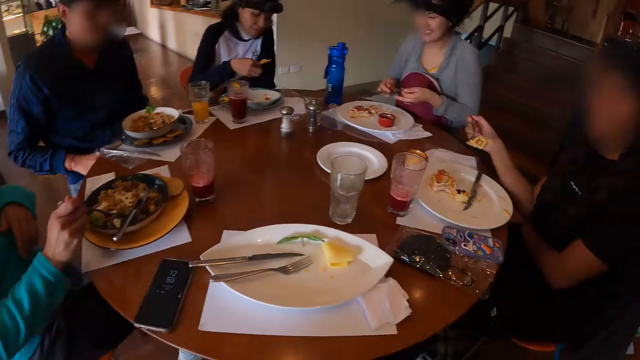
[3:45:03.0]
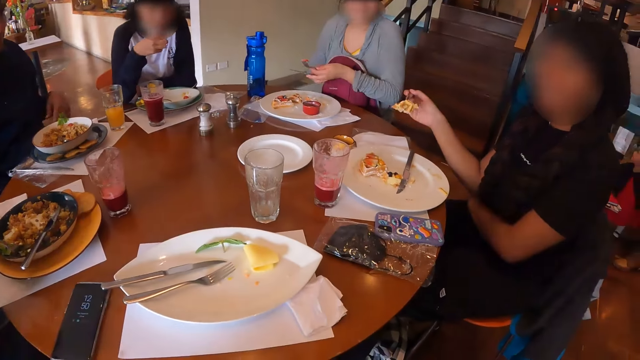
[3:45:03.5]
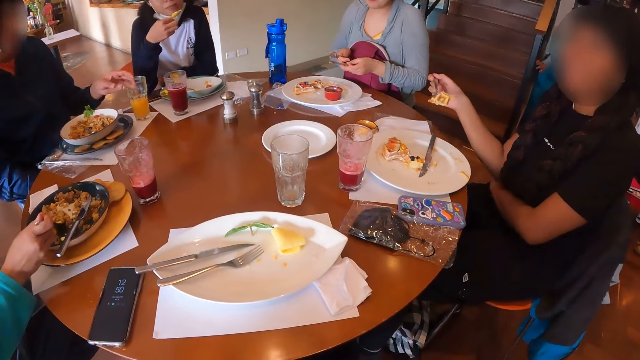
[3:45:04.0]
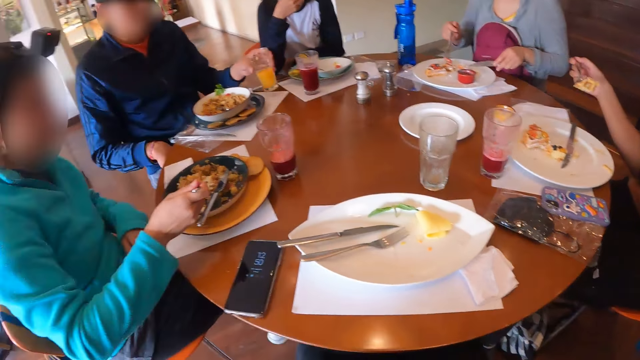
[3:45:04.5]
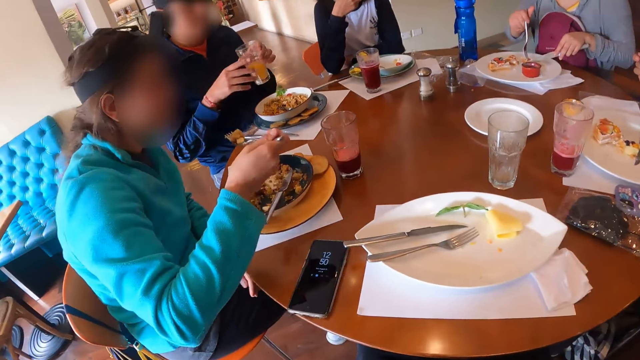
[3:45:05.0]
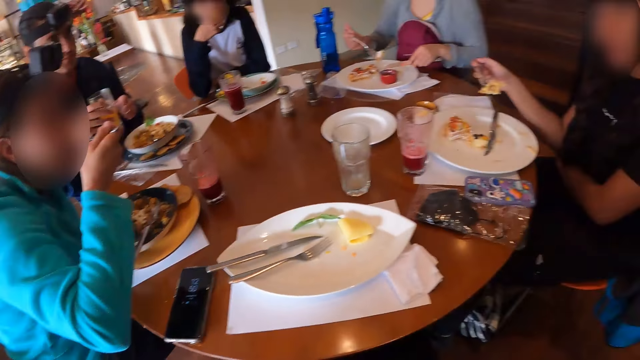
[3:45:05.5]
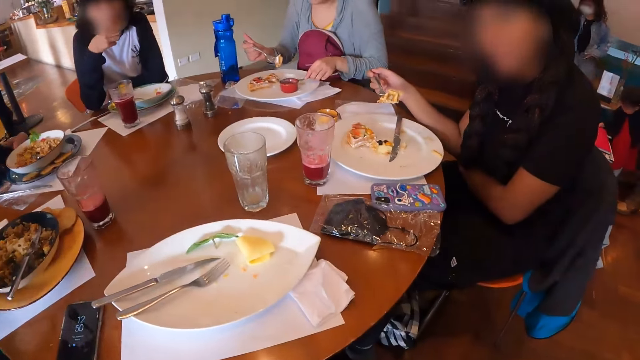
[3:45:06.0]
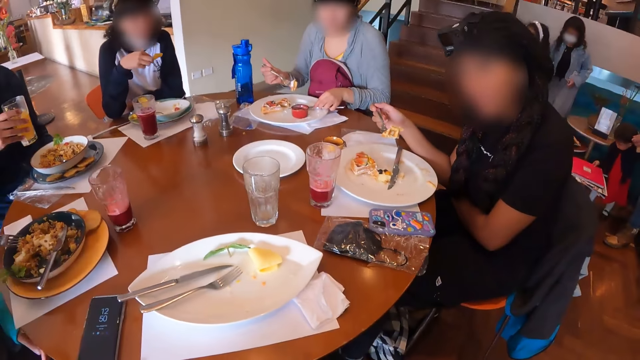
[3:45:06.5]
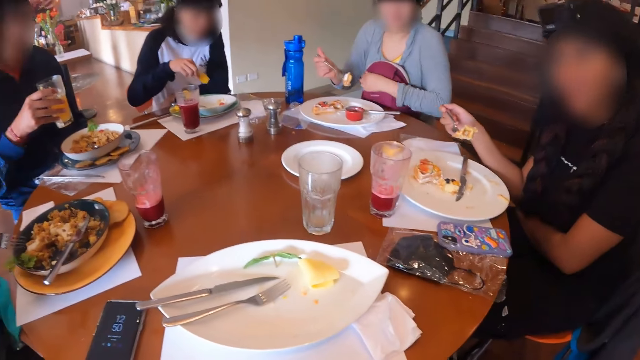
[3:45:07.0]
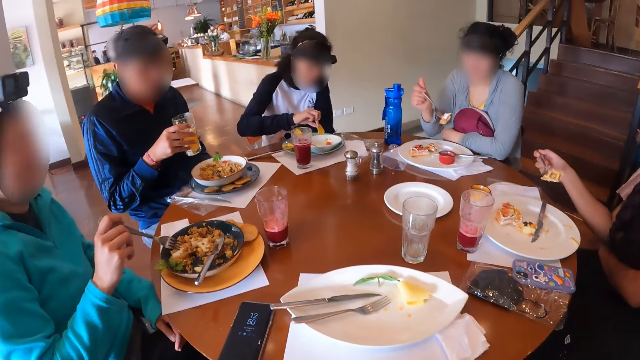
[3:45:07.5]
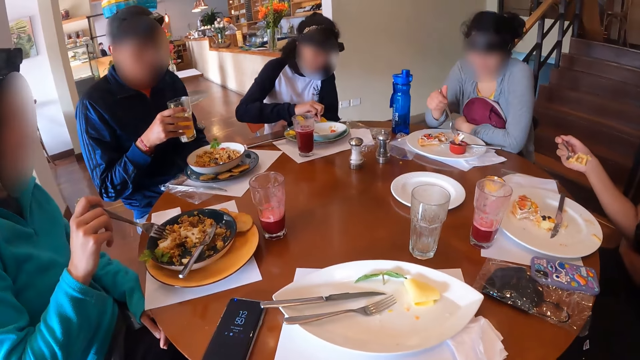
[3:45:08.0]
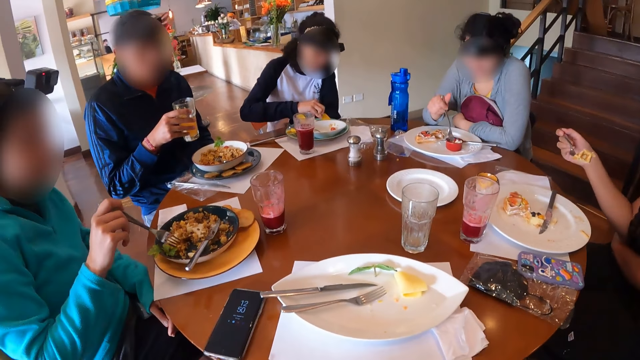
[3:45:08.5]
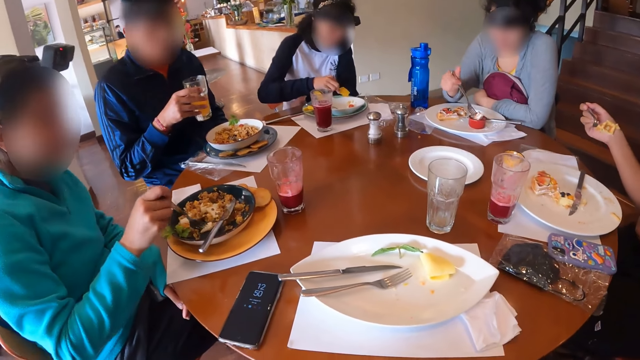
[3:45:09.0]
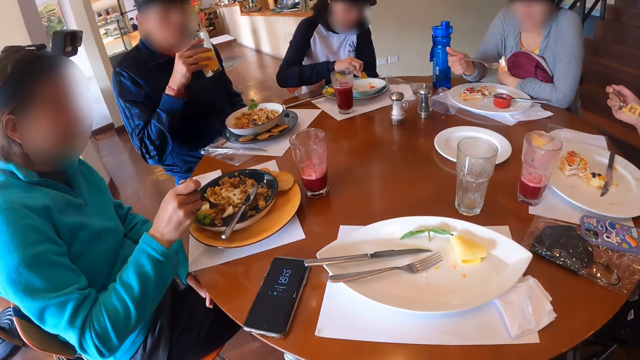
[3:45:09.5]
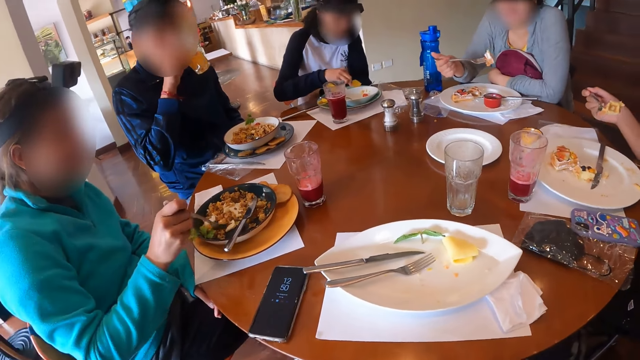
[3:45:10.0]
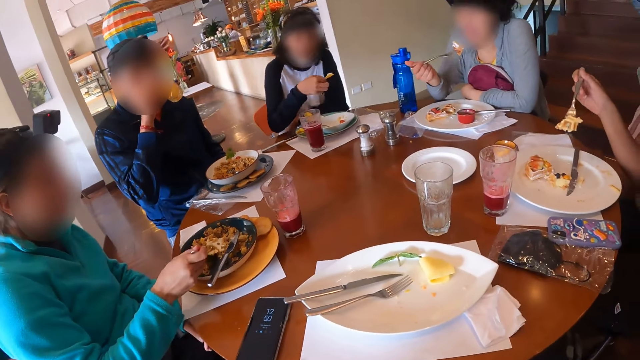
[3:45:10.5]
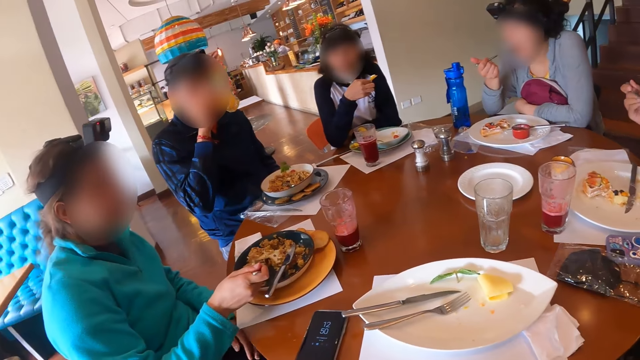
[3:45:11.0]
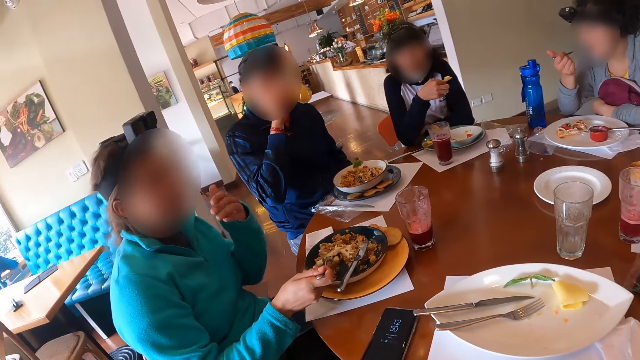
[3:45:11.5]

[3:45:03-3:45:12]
A woman exchanges cutlery in both hands. Another woman eats the bacon with her right hand. A third woman scoops rice from the plate on the table with the fork in her right hand. A man picks up the cup of juice from the table with his left hand. The first woman picks a piece of pancake from the plate on the table with the fork in her right hand. The man passes the cup of juice from his left hand to his right hand. The third woman eats rice from the plate on the table with the fork in her right hand. The second woman dips the bacon in the bowl of sauce with her right hand. The first woman puts the piece of pancake in the bowl of sauce with the fork in her right hand. The third woman scoops rice from the plate on the table with the fork in her right hand. The man drinks from the cup of juice in his right hand. The first woman eats the piece of pancake from the plate on the table with the fork in her left hand.

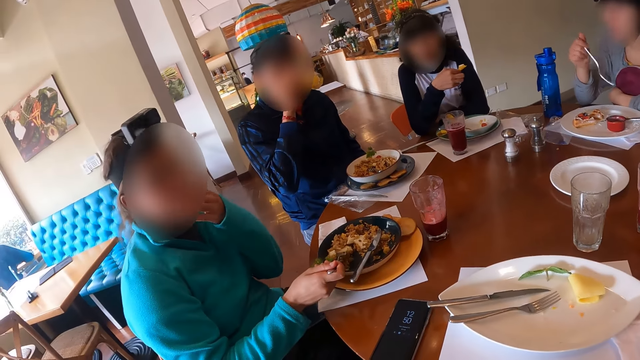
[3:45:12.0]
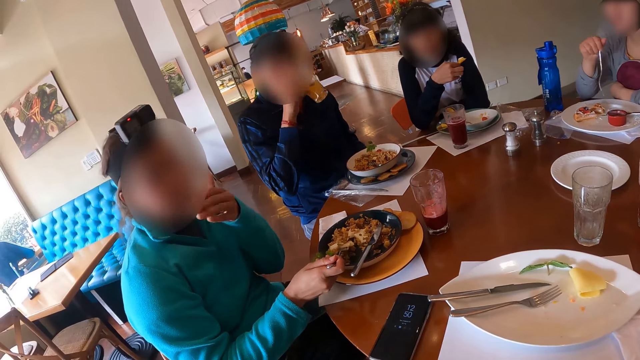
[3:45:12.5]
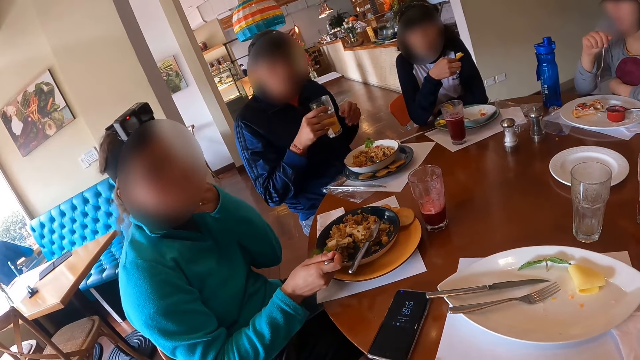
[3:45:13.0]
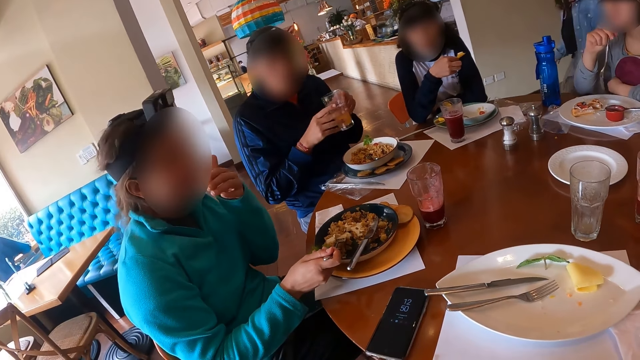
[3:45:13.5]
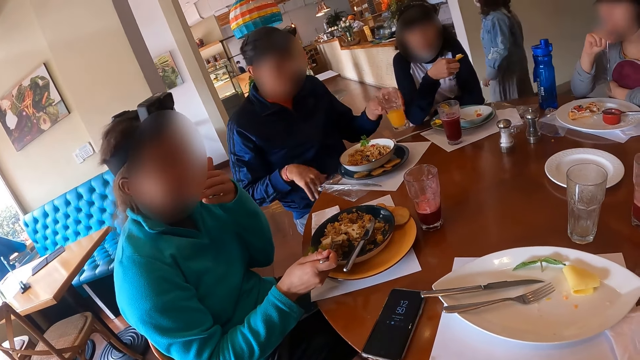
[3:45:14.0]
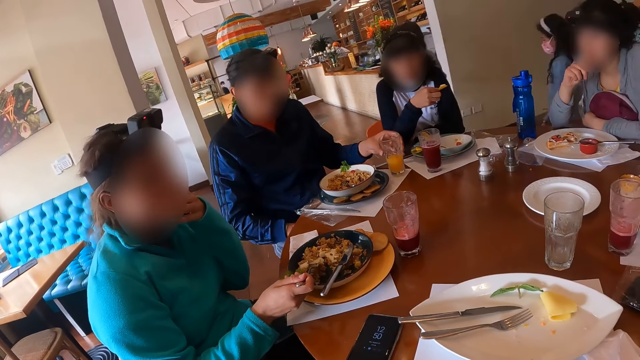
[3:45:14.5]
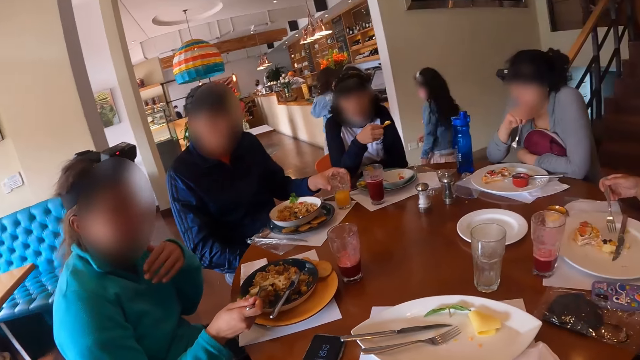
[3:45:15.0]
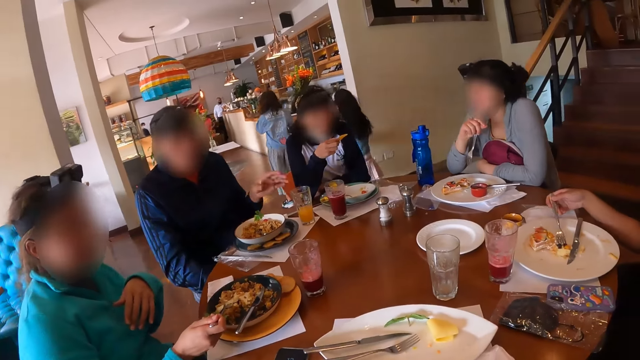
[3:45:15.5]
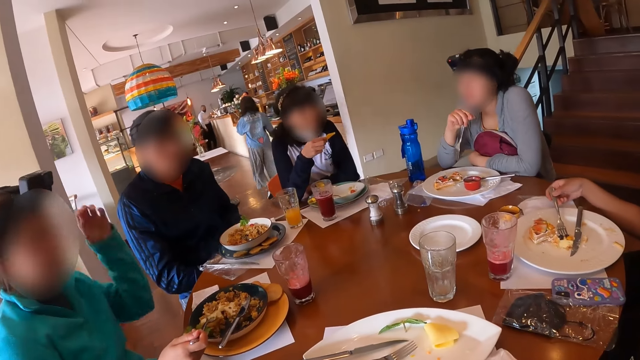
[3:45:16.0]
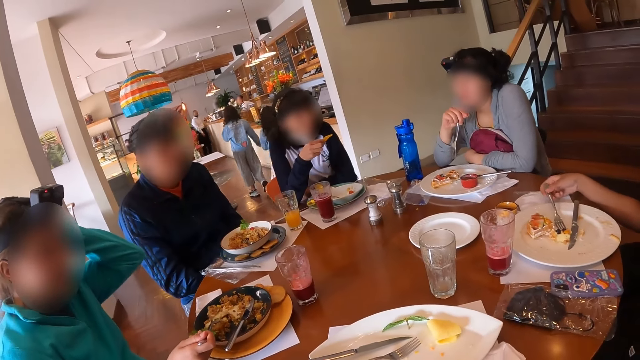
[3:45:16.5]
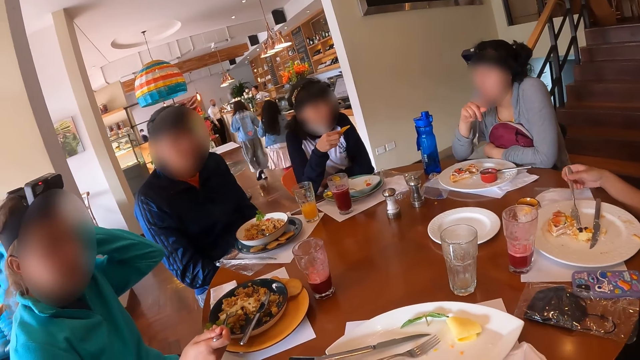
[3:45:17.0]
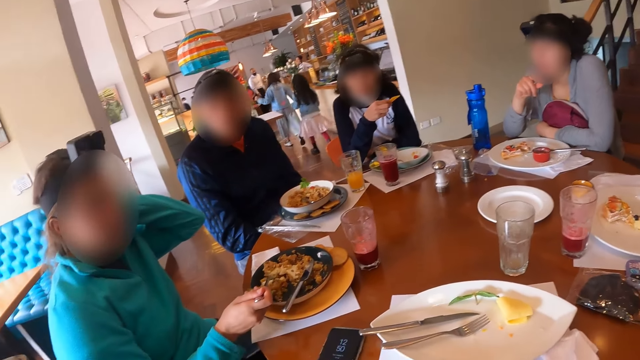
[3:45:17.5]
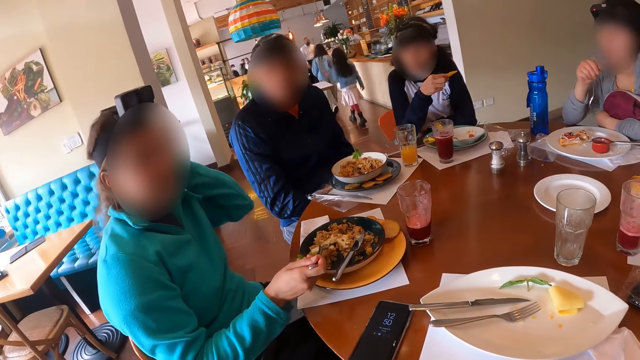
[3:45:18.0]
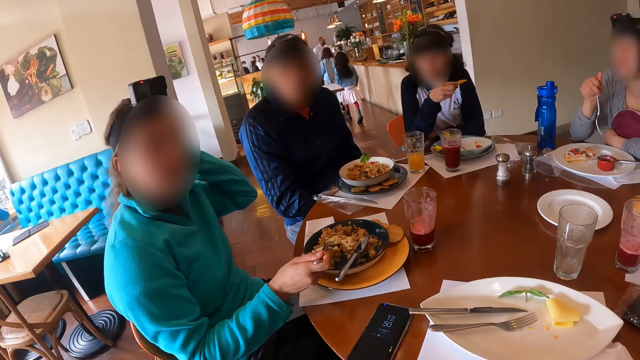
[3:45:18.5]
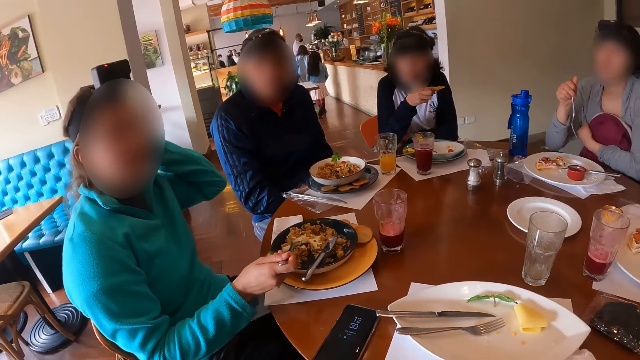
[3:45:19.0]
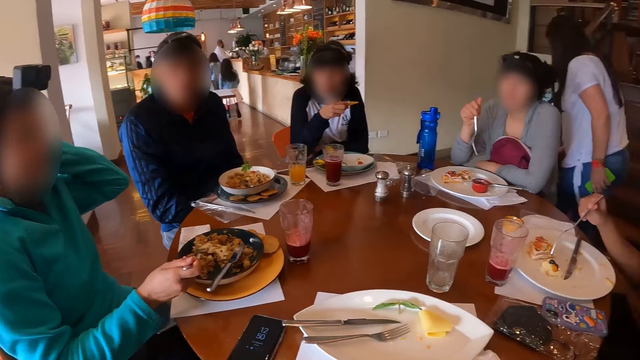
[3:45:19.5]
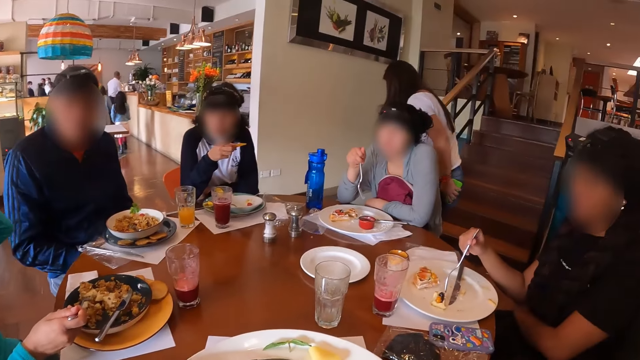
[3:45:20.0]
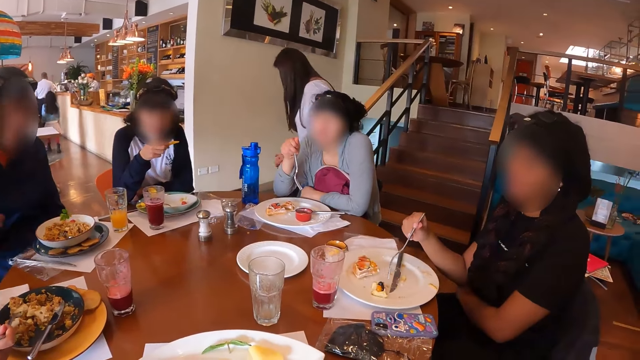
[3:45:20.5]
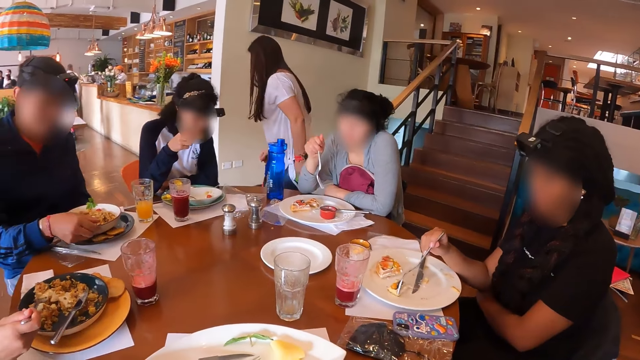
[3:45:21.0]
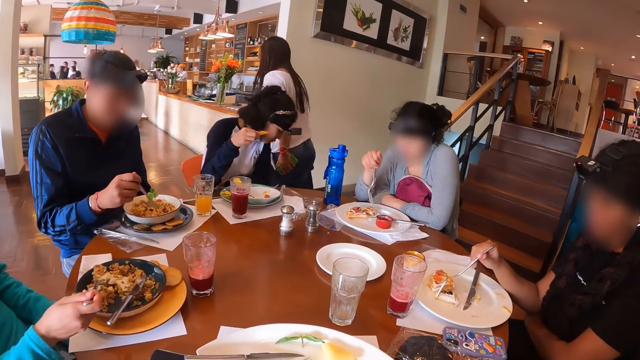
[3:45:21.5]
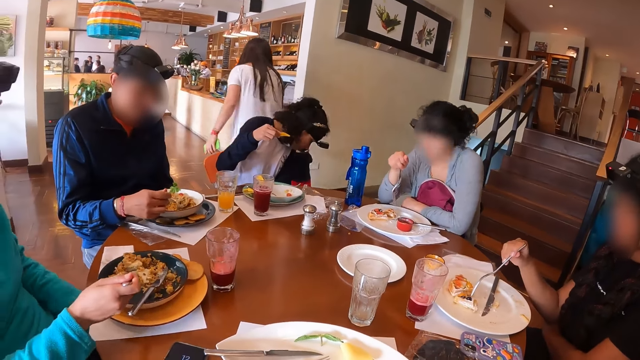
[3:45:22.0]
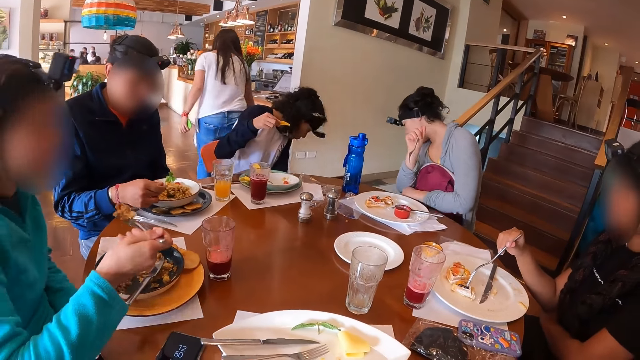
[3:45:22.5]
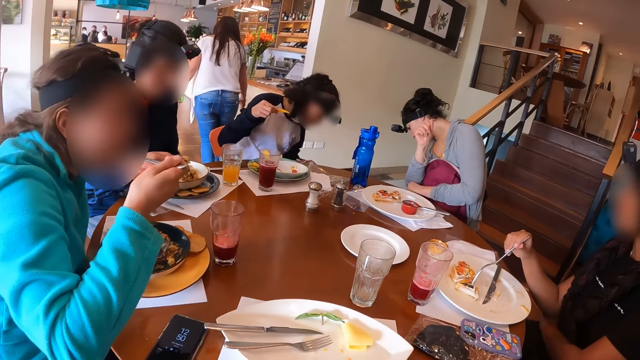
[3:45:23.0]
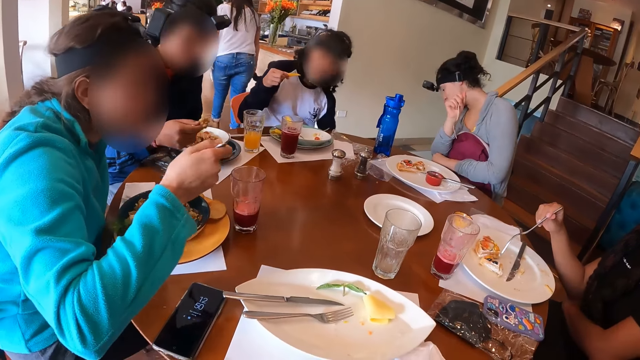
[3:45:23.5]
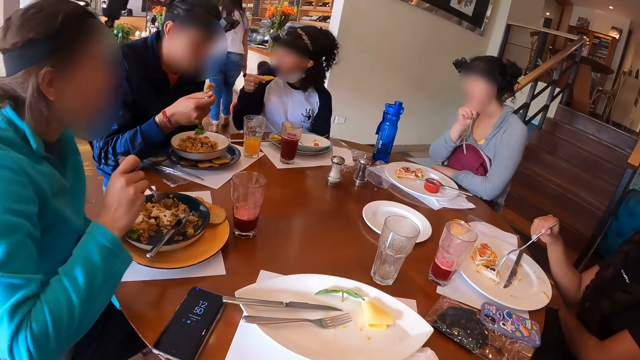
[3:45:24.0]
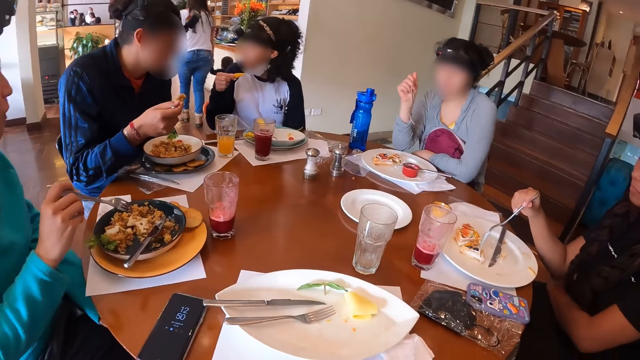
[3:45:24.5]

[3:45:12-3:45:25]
A woman touches her face with her left hand. A person moves the hand. A man passes the cup of juice from his right hand to his left hand and places the cup of juice on the table with his left hand. Another woman drops the fork in her right hand in a plate on the table. The women sit on the chairs in the restaurant. A third woman touches a camera on her head with her left hand. Another man sits on the chair in the restaurant. The second woman picks the fork from the plate on the table with her right hand. The second man picks a fork from a plate on the table with his right hand and scoops pasta with the fork in his right hand from the plate on the table. The third woman eats the pasta with the fork in her right hand.
